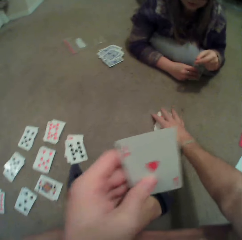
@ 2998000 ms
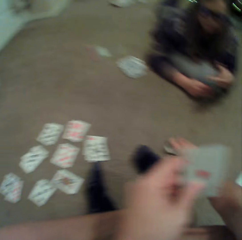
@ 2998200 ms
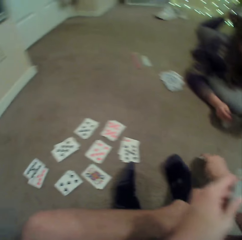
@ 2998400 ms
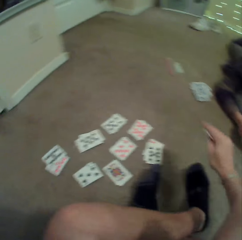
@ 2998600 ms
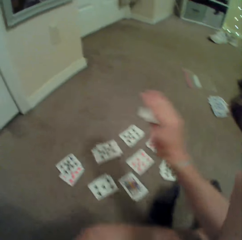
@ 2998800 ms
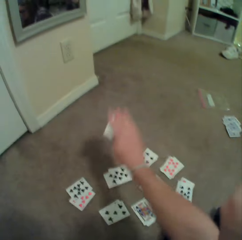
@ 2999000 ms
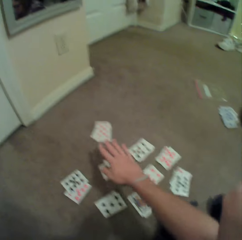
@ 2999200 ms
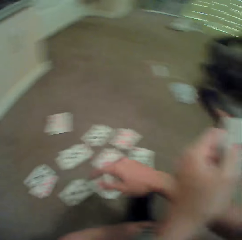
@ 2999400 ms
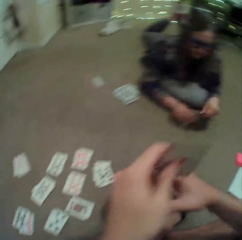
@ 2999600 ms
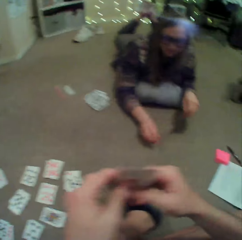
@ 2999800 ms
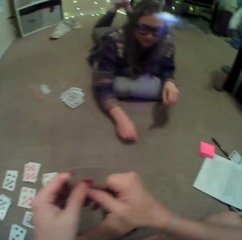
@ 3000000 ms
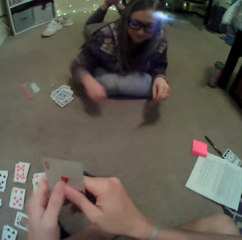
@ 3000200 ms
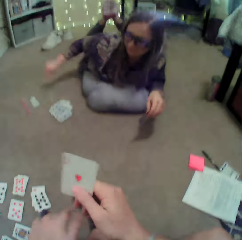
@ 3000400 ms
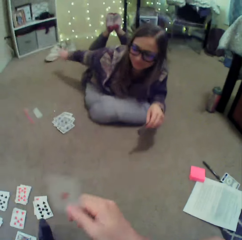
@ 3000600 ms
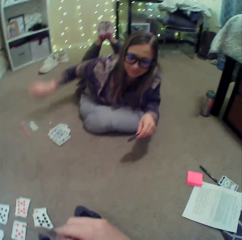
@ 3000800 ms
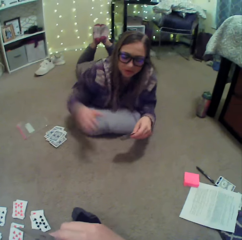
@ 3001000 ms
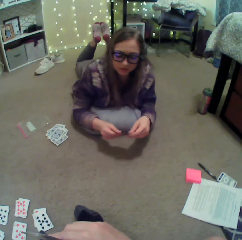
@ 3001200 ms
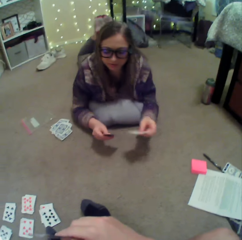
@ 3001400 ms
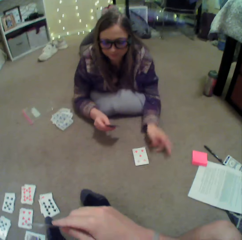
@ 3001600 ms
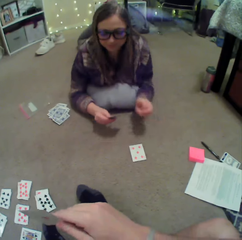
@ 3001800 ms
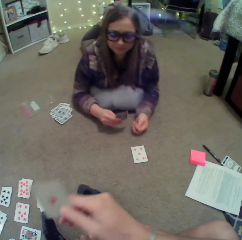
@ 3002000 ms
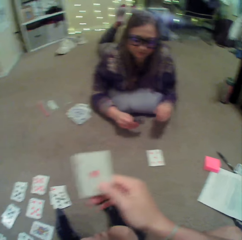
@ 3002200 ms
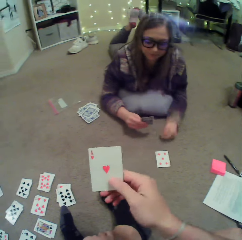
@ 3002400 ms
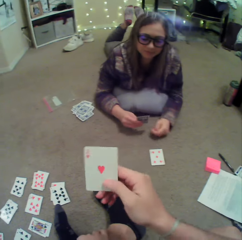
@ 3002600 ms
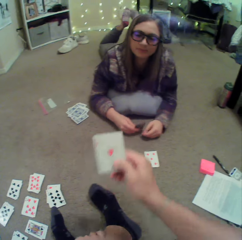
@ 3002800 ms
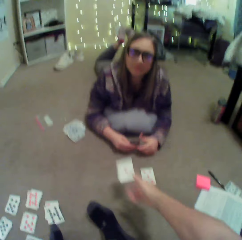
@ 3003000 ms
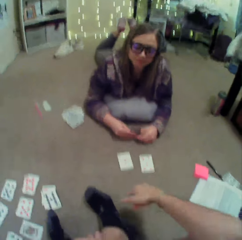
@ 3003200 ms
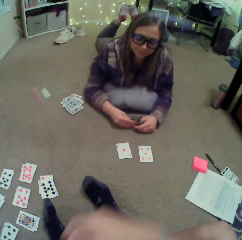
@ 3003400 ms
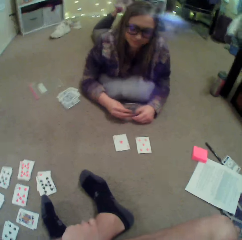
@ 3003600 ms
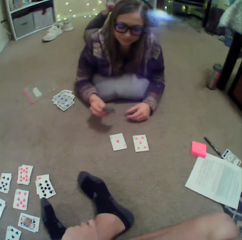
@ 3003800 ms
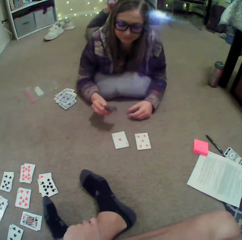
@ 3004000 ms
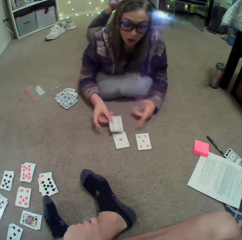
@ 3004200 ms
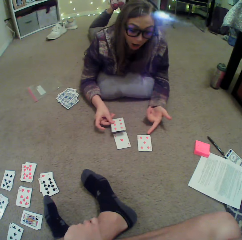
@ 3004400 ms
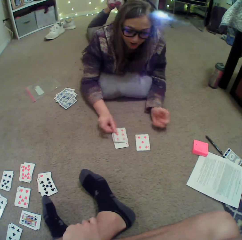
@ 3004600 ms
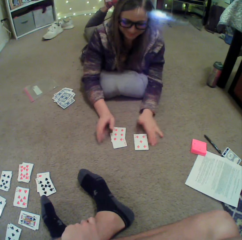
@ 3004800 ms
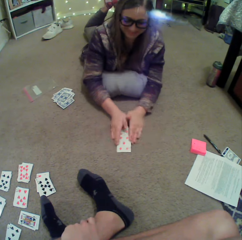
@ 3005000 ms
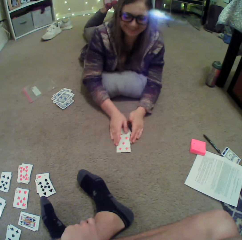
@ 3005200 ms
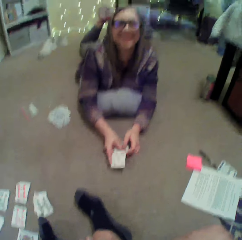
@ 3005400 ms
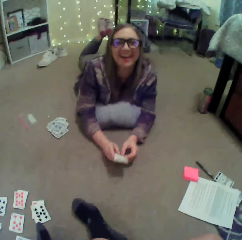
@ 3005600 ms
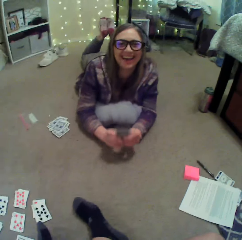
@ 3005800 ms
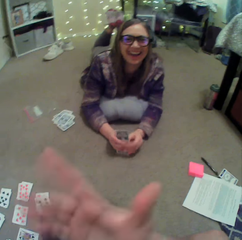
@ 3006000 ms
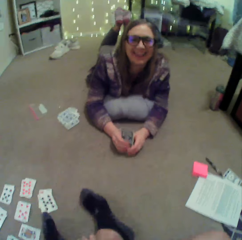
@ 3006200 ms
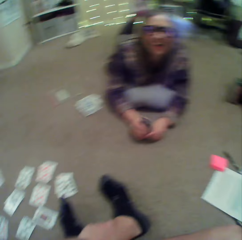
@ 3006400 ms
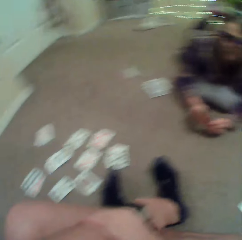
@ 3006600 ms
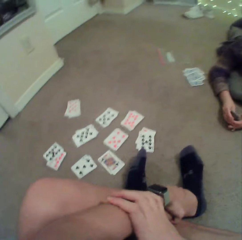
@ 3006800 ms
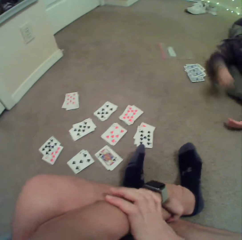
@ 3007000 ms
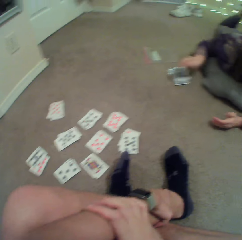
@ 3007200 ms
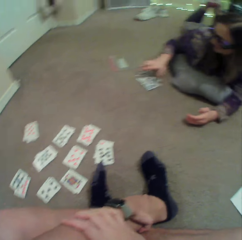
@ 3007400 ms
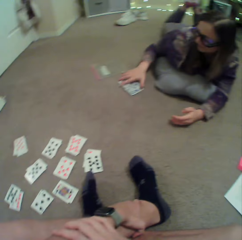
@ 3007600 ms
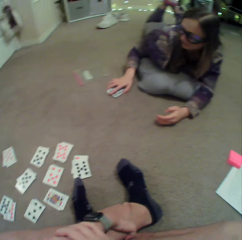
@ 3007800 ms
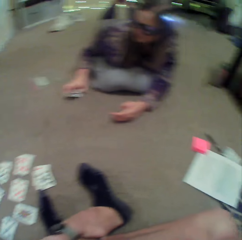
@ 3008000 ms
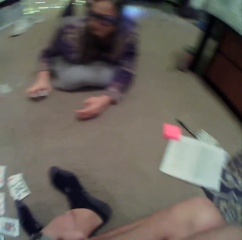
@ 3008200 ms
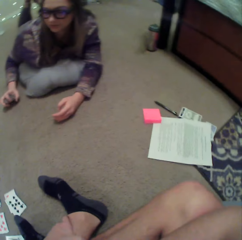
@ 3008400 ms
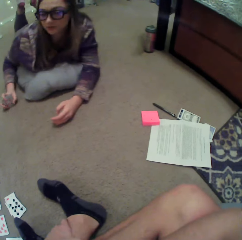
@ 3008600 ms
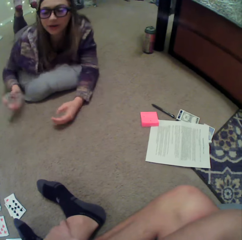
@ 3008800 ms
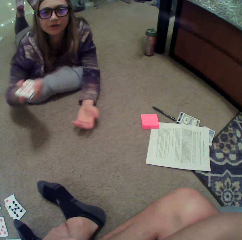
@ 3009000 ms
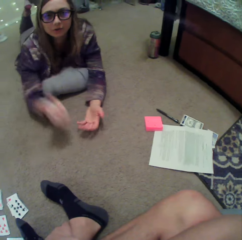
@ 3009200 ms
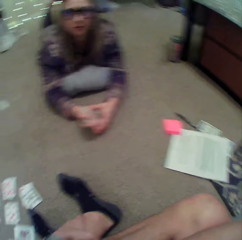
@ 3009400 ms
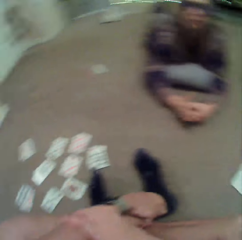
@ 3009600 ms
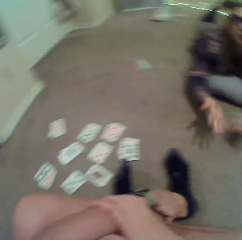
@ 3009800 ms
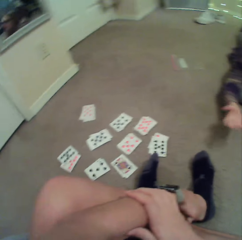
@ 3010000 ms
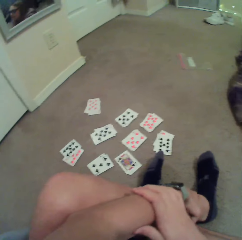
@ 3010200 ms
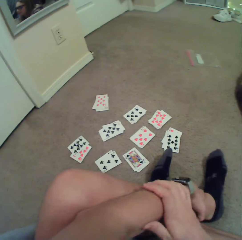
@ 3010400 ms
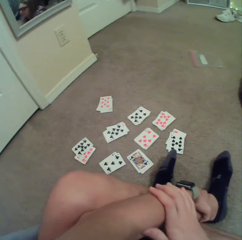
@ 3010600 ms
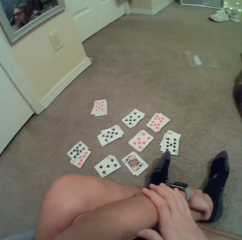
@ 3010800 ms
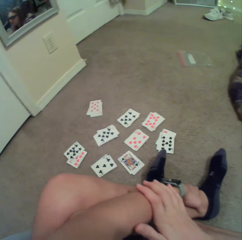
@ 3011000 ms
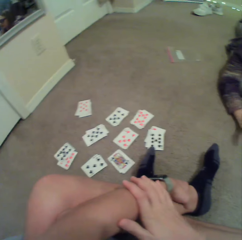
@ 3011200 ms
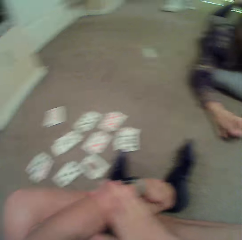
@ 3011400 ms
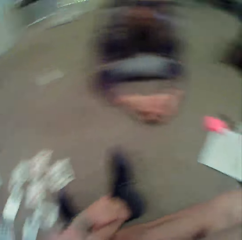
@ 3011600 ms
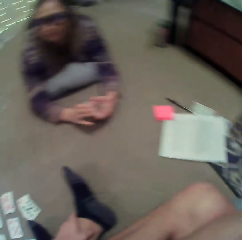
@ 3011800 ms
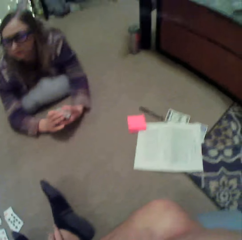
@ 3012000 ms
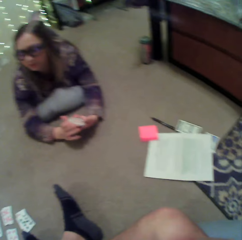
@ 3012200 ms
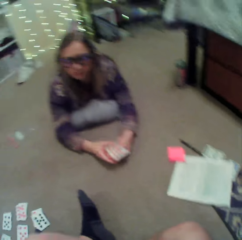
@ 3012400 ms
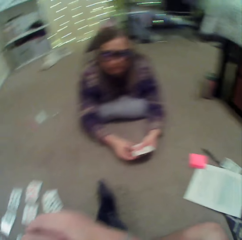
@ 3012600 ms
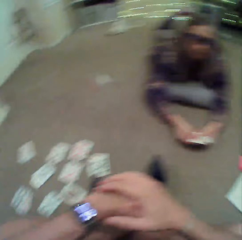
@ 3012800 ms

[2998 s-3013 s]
The camera wearer puts a card on the floor. He picks up the cards and puts the cards down. A lady picks something, throws something and stretches her hand. The lady puts a card on the floor. The camera wearer puts a card down. He throws the card on the floor. The lady puts down the card, picks up the cards and arranges the cards. The camera wearer gestures with his hand. He moves his hand. The lady picks up the cards, holds the cards and moves her hand. The camera wearer looks at the cards.

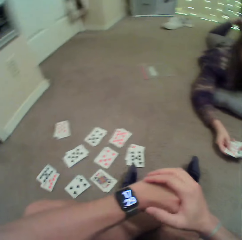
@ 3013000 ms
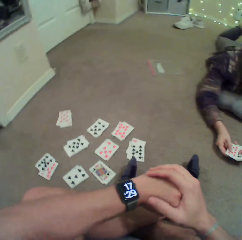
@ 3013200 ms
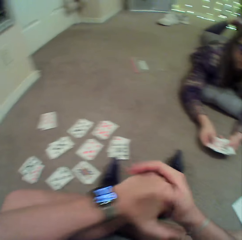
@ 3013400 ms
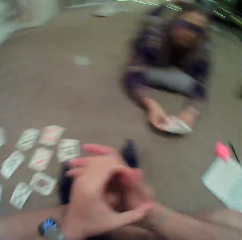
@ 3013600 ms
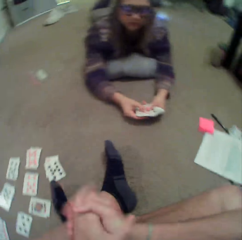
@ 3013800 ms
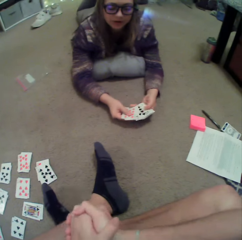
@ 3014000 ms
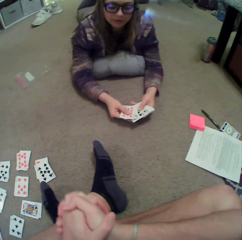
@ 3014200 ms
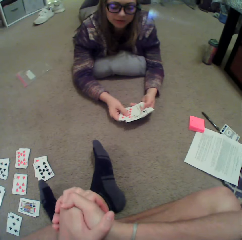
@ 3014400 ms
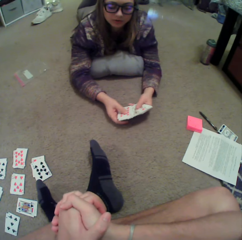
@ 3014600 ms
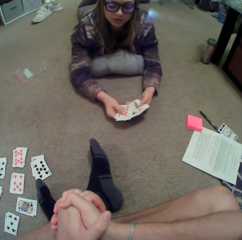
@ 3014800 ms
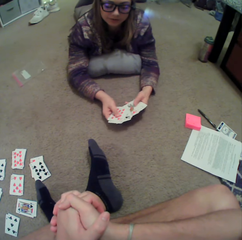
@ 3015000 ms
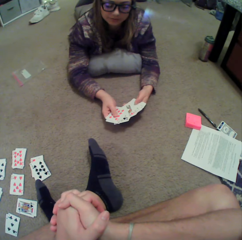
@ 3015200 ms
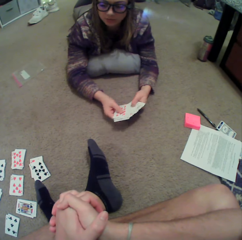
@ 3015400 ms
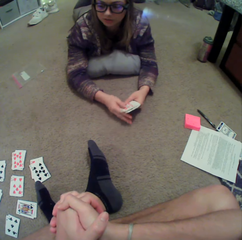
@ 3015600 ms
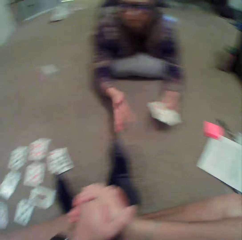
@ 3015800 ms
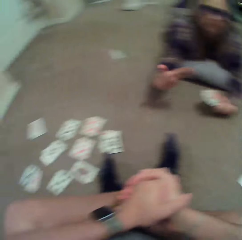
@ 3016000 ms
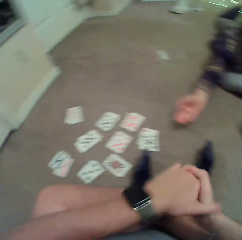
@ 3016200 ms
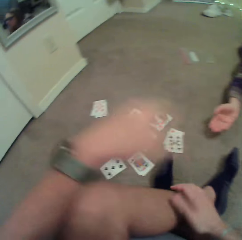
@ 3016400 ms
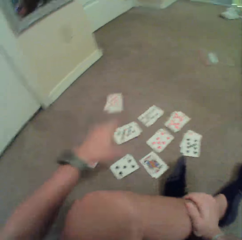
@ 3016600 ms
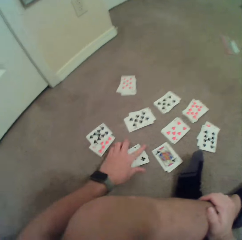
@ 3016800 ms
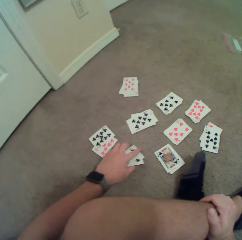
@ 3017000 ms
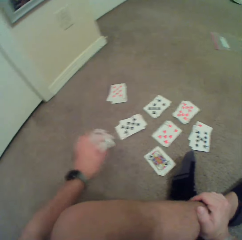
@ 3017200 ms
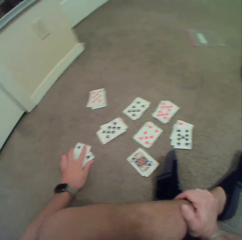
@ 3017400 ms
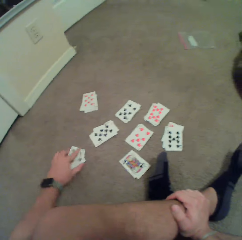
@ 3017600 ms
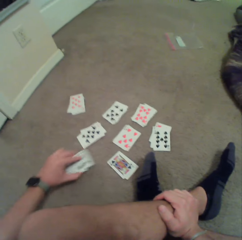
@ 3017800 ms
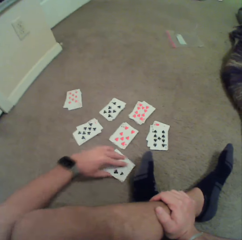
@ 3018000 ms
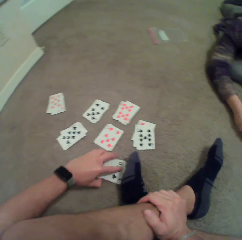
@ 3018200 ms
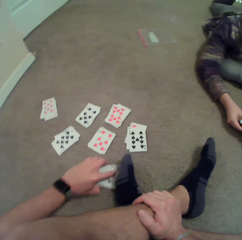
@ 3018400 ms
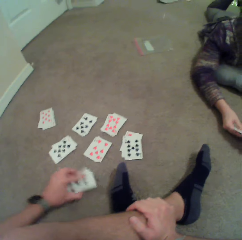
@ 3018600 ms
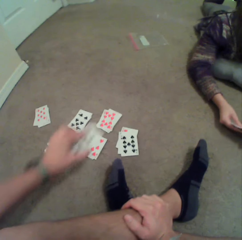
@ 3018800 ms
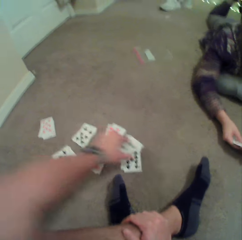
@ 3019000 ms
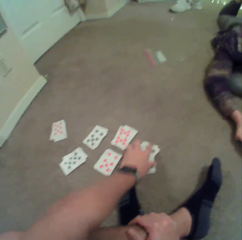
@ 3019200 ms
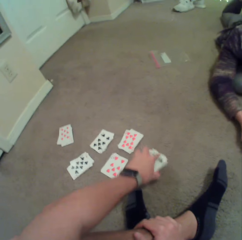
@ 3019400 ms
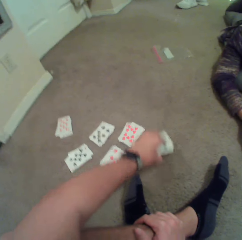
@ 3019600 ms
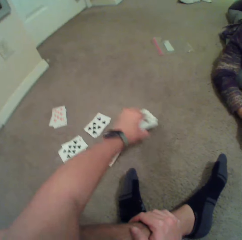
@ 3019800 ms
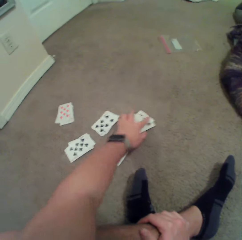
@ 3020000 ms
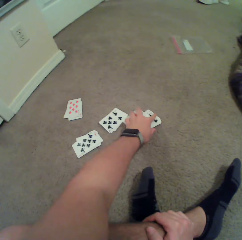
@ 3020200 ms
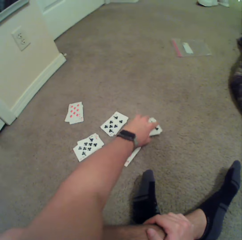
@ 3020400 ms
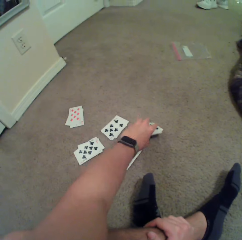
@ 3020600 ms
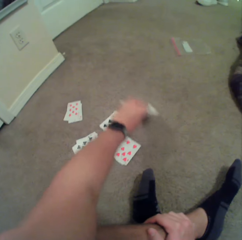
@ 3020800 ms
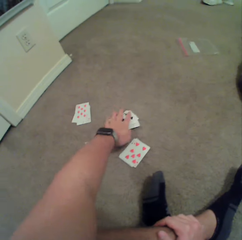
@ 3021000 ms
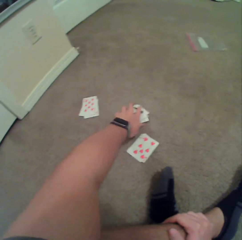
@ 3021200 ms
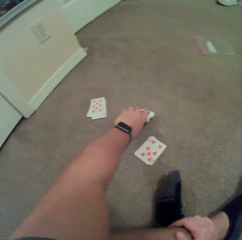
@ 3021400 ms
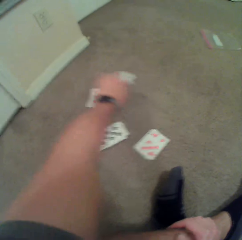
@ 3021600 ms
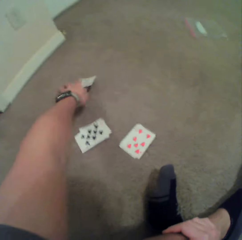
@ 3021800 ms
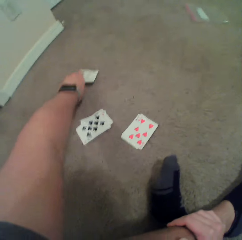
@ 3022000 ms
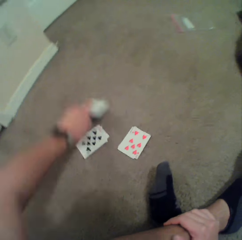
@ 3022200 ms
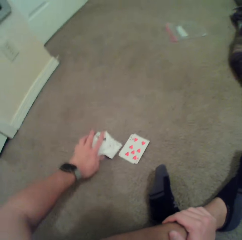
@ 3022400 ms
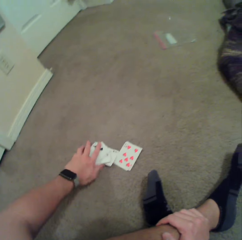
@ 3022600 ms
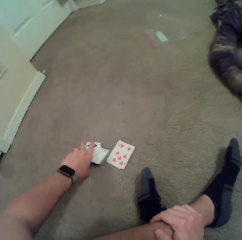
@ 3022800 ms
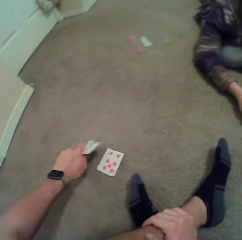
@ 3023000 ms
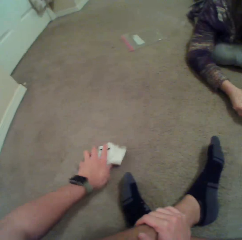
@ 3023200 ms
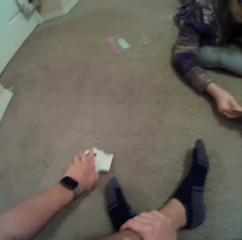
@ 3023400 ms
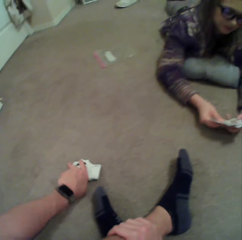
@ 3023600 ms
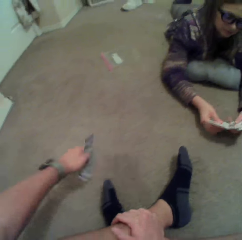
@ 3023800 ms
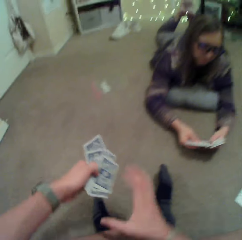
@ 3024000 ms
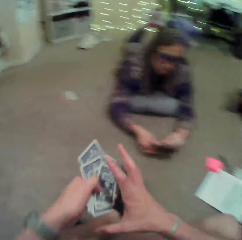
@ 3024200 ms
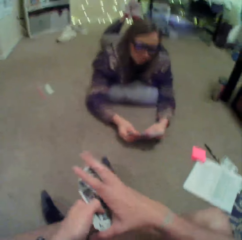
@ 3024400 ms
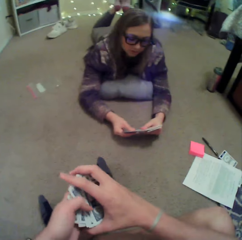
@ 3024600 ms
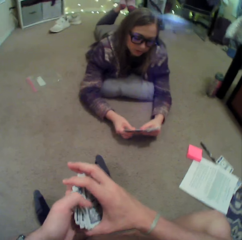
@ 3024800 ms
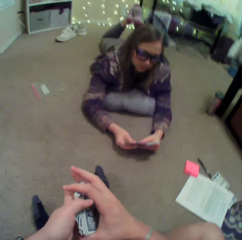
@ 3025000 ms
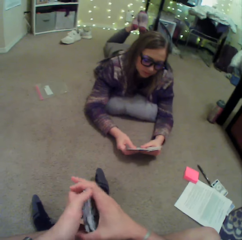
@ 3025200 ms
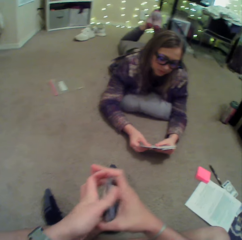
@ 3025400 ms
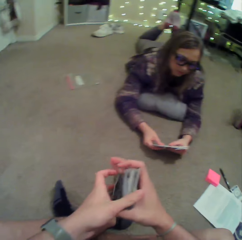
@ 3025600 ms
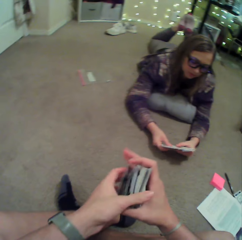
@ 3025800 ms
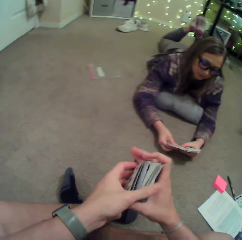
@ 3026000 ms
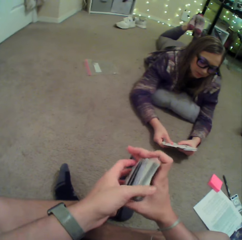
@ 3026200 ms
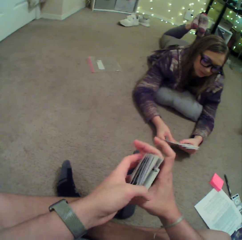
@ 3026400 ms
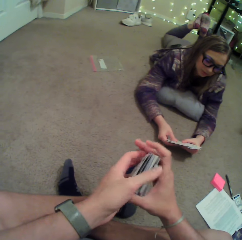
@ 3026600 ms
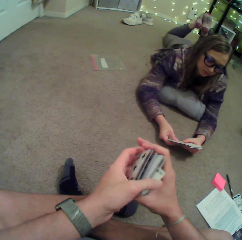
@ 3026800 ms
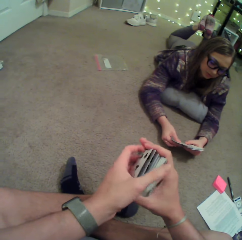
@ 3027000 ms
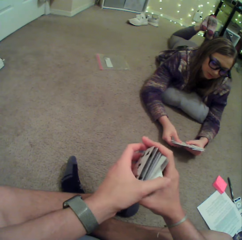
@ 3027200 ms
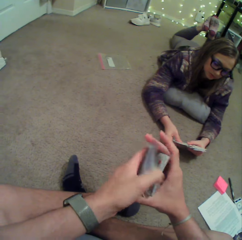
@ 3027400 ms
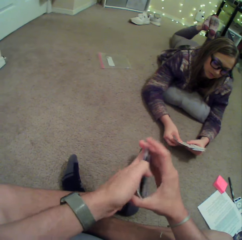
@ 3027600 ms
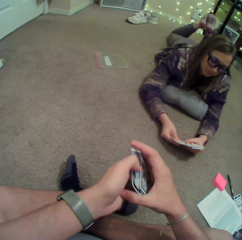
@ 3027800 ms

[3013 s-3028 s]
The camera wearer looks at the watch. He moves his hands. A lady touches the cards, moves her hand and gestures with her hand. The camera wearer moves his hands. He picks up the cards. The lady touches the cards. The camera wearer talks to the lady. He holds the cards and arranges the cards.
